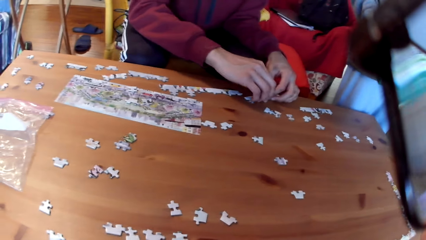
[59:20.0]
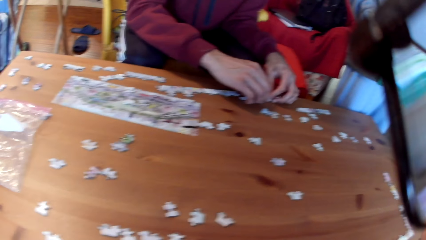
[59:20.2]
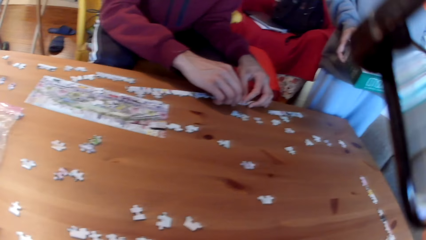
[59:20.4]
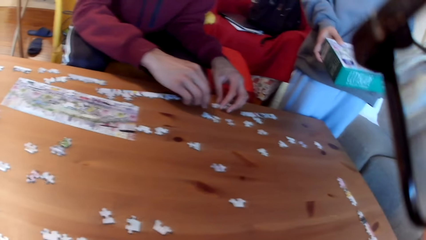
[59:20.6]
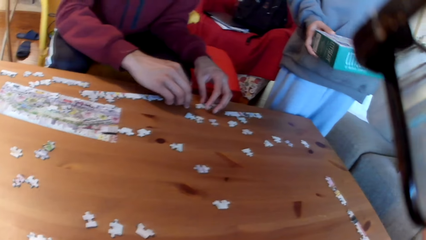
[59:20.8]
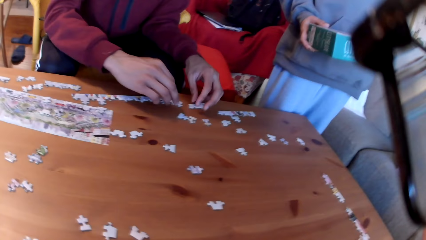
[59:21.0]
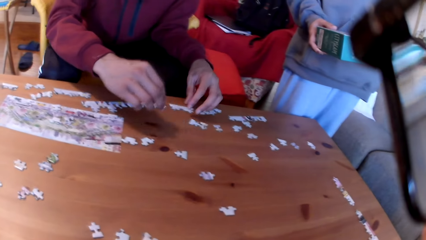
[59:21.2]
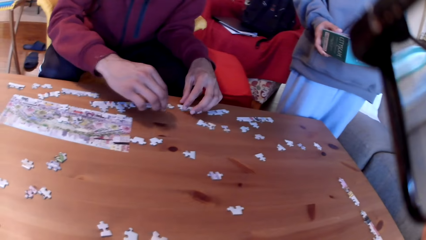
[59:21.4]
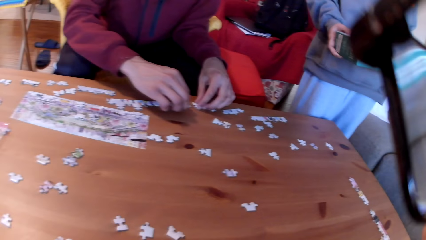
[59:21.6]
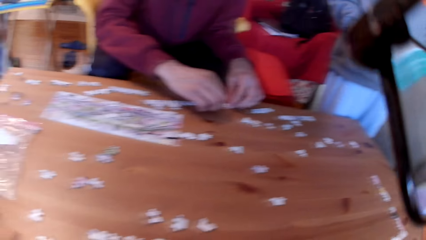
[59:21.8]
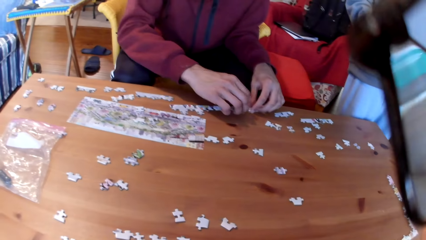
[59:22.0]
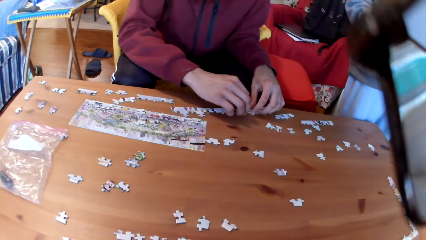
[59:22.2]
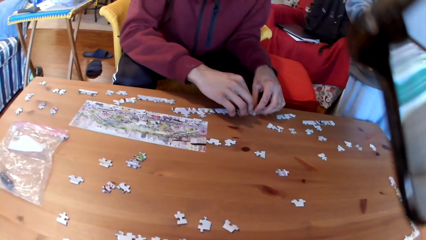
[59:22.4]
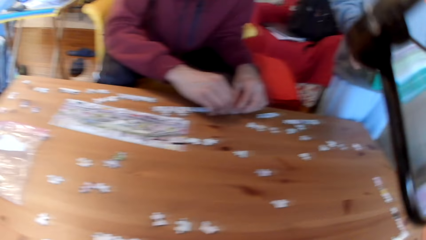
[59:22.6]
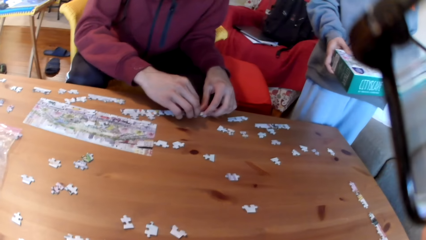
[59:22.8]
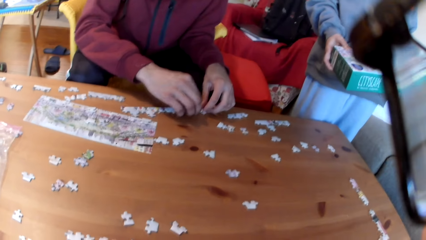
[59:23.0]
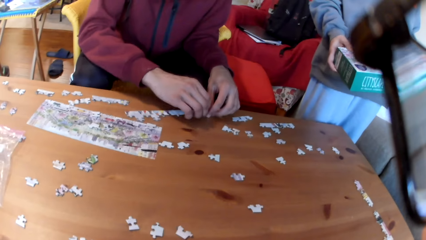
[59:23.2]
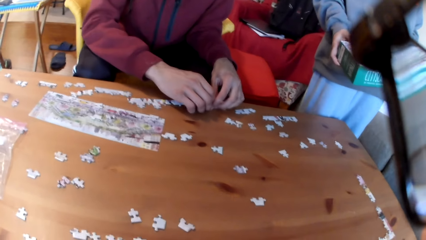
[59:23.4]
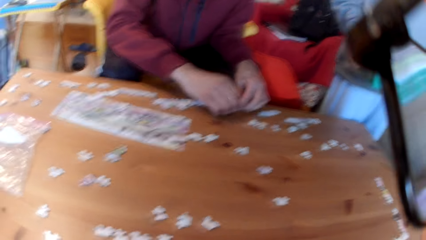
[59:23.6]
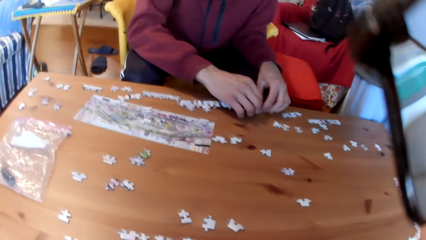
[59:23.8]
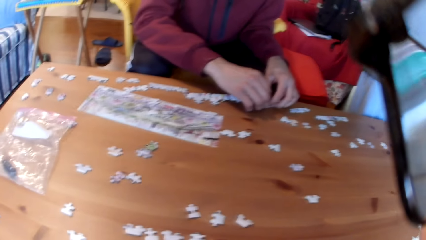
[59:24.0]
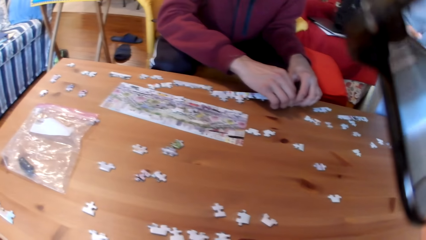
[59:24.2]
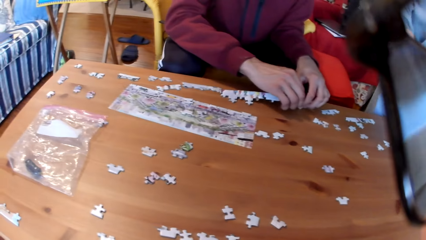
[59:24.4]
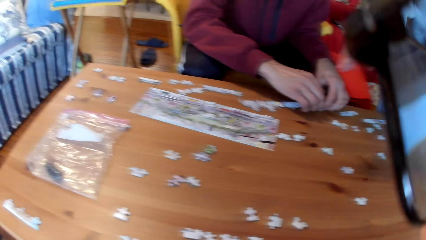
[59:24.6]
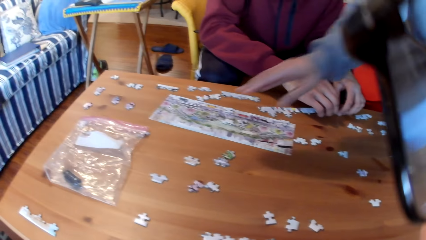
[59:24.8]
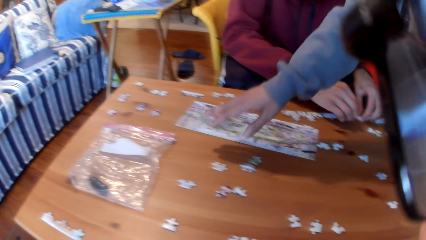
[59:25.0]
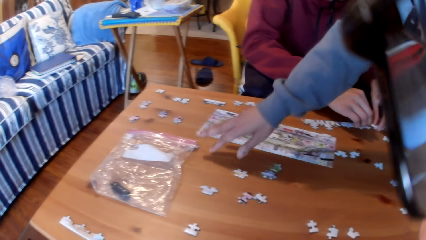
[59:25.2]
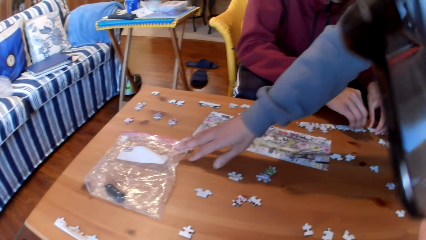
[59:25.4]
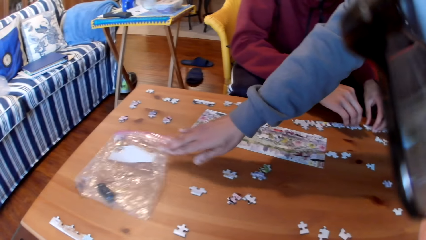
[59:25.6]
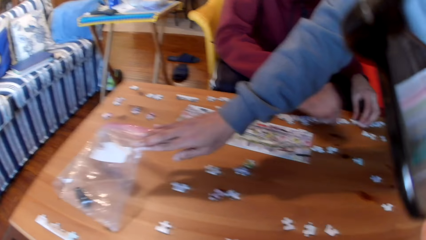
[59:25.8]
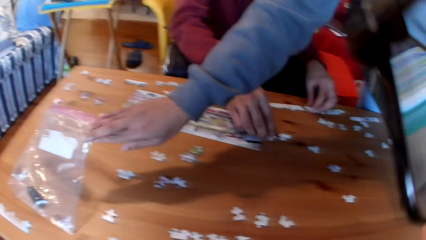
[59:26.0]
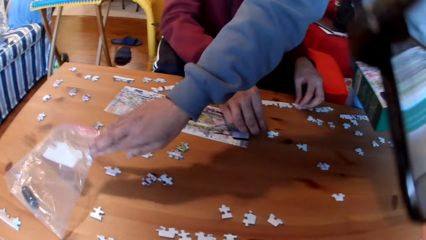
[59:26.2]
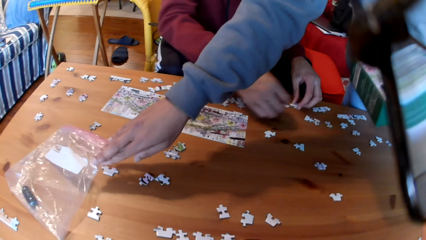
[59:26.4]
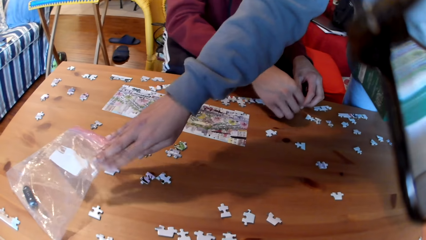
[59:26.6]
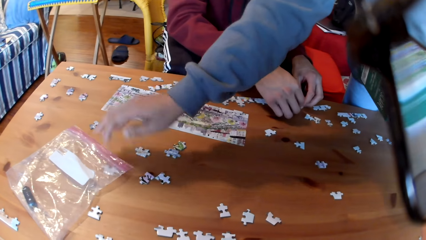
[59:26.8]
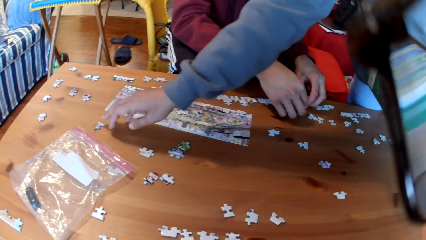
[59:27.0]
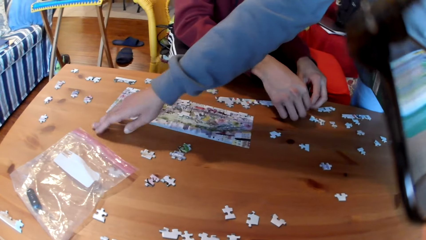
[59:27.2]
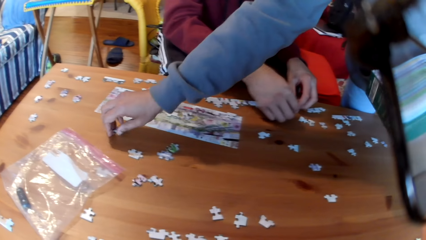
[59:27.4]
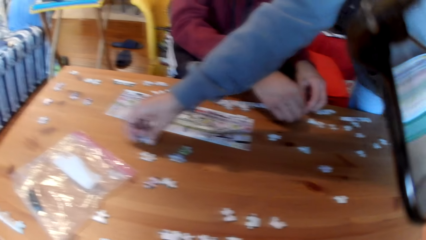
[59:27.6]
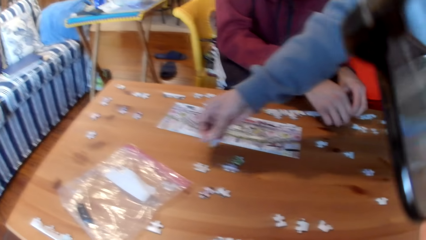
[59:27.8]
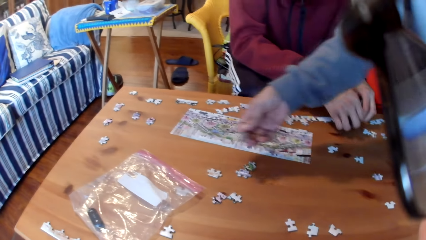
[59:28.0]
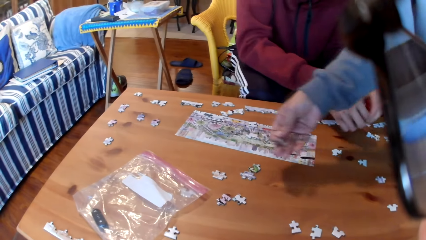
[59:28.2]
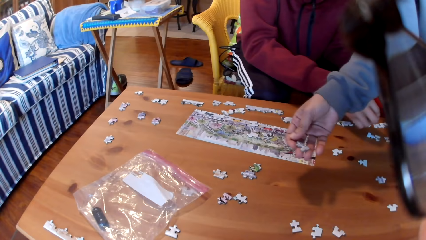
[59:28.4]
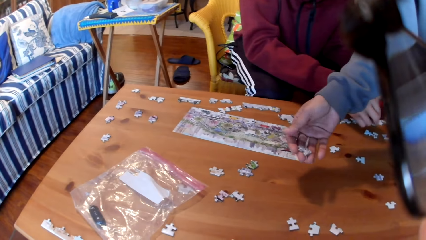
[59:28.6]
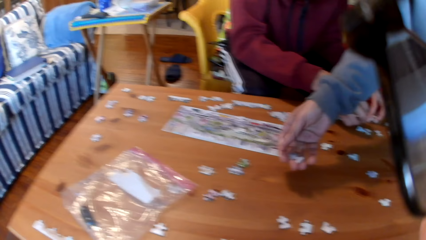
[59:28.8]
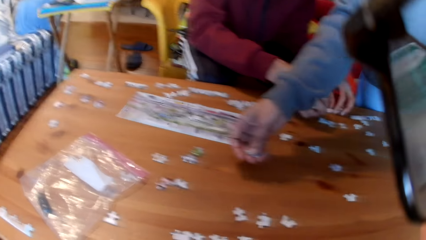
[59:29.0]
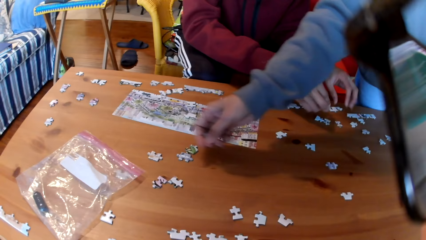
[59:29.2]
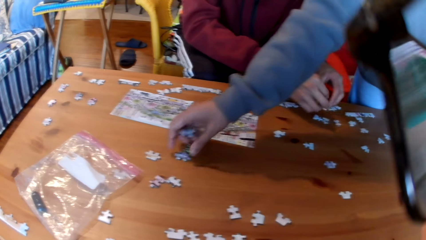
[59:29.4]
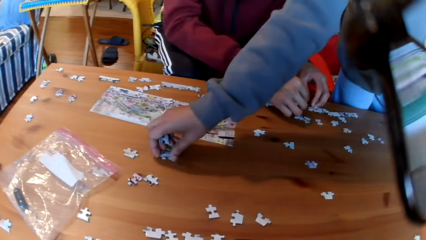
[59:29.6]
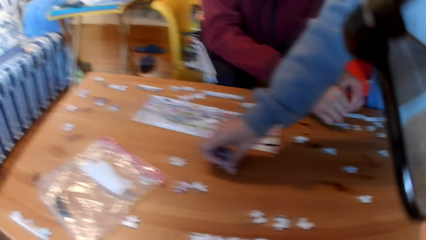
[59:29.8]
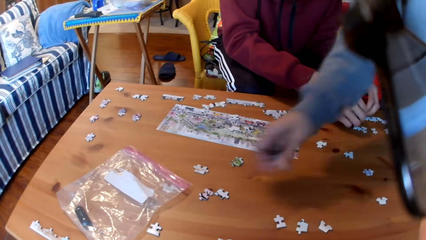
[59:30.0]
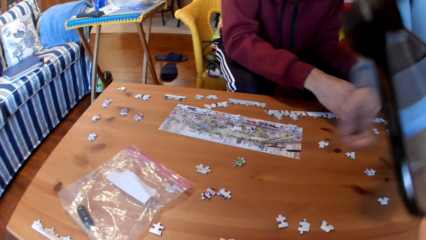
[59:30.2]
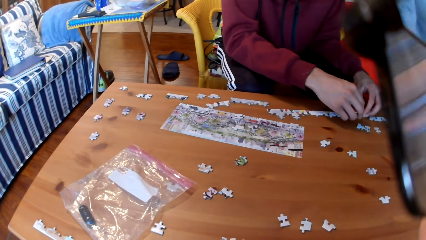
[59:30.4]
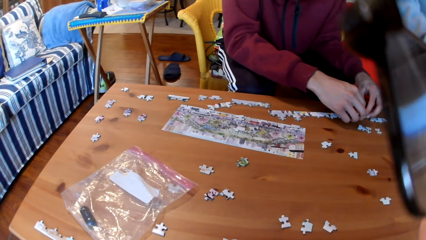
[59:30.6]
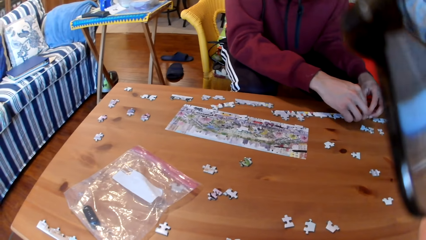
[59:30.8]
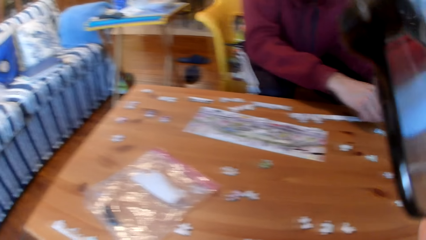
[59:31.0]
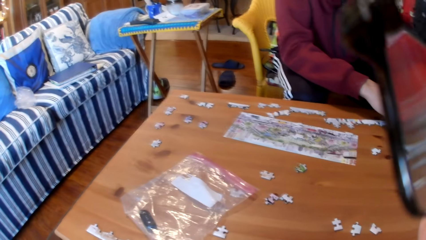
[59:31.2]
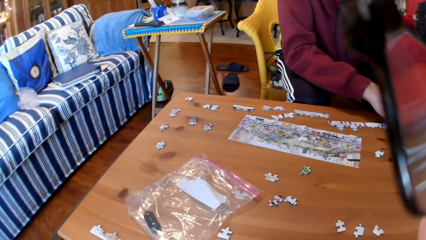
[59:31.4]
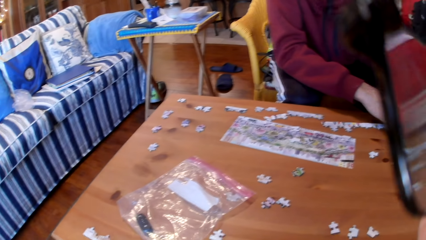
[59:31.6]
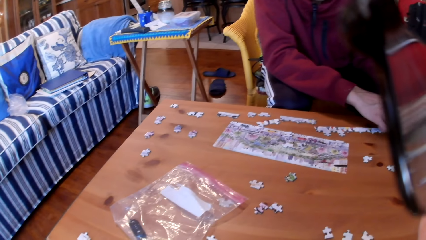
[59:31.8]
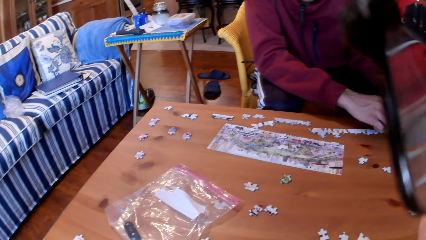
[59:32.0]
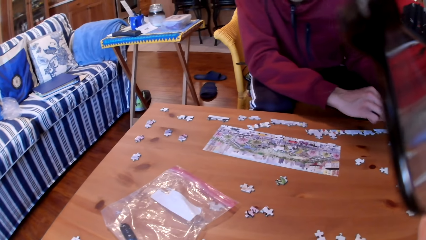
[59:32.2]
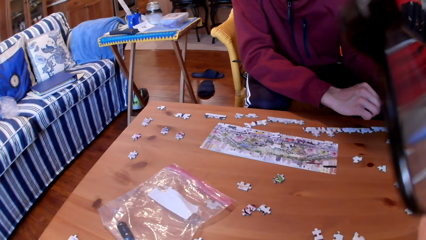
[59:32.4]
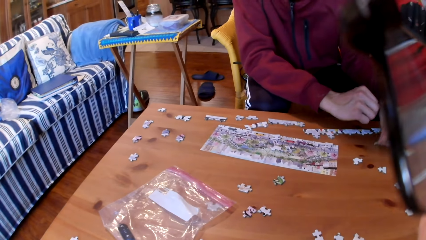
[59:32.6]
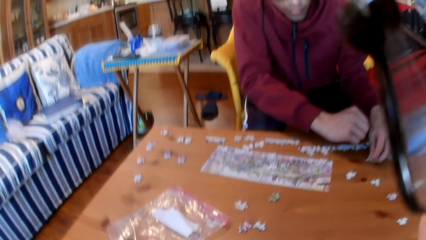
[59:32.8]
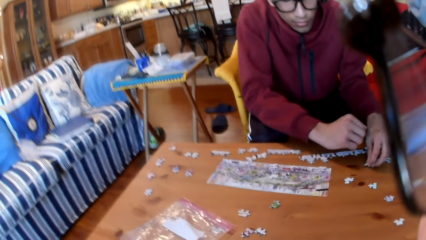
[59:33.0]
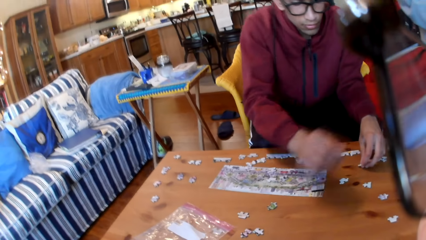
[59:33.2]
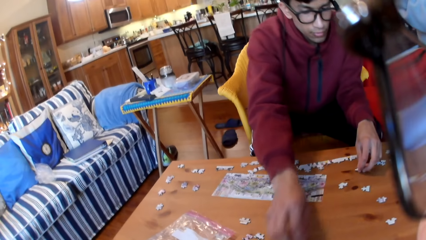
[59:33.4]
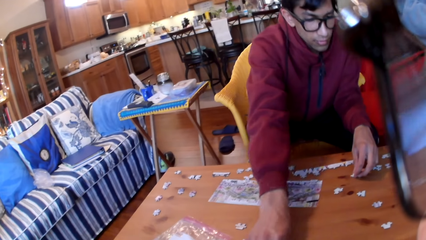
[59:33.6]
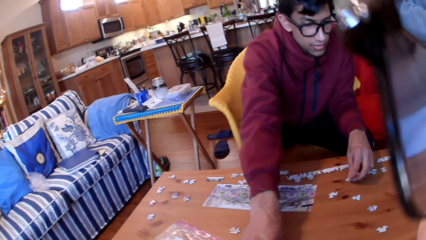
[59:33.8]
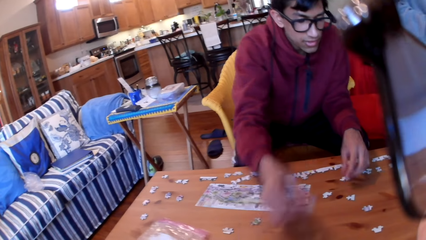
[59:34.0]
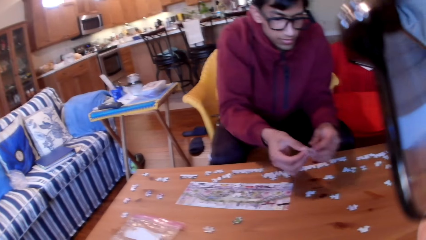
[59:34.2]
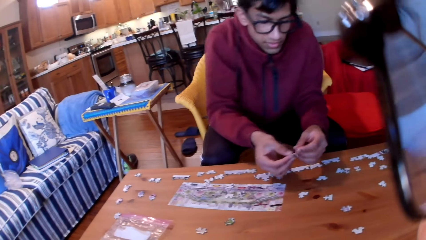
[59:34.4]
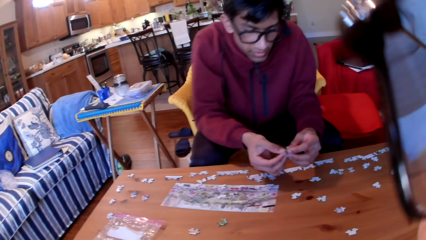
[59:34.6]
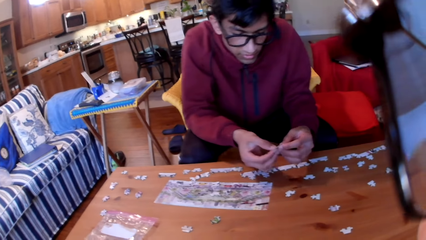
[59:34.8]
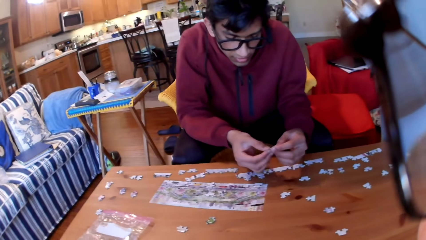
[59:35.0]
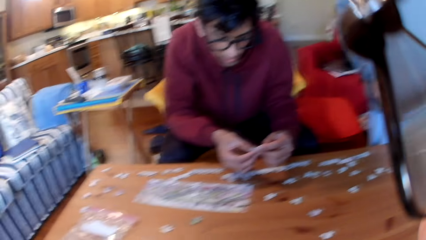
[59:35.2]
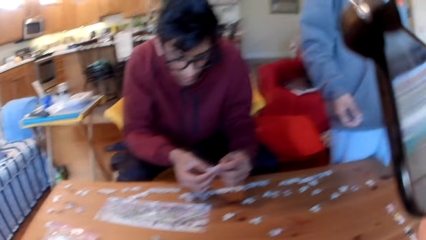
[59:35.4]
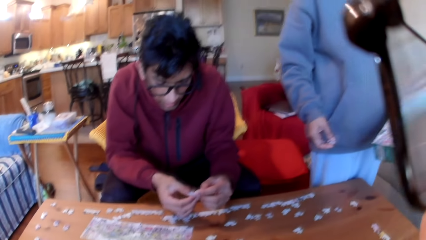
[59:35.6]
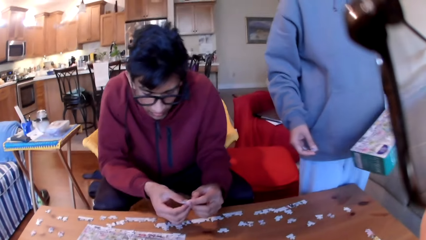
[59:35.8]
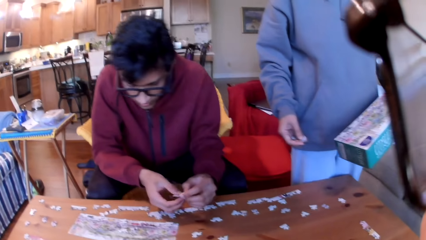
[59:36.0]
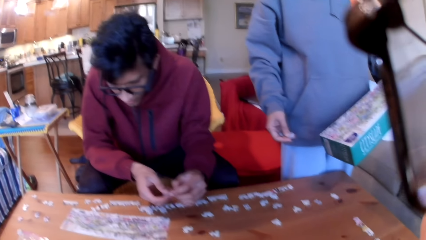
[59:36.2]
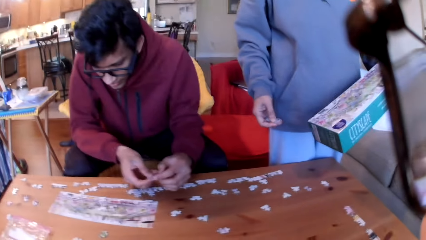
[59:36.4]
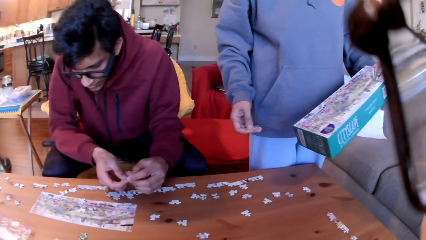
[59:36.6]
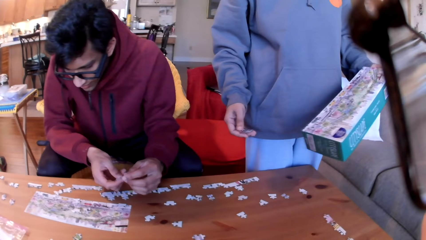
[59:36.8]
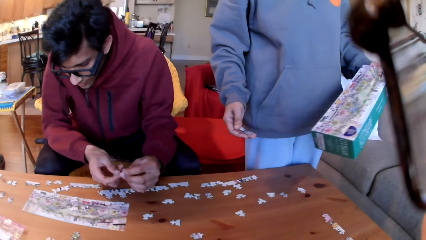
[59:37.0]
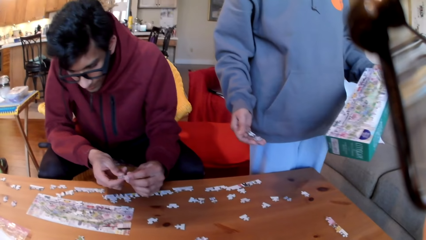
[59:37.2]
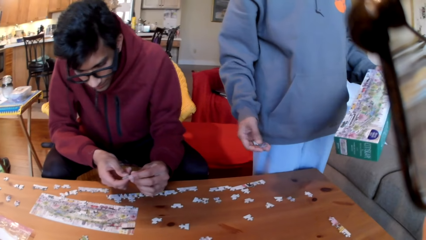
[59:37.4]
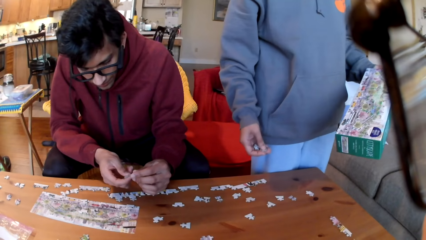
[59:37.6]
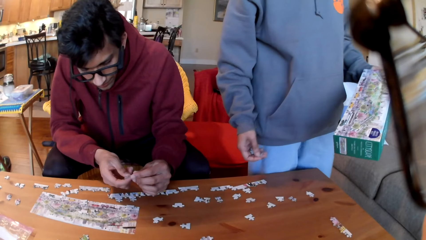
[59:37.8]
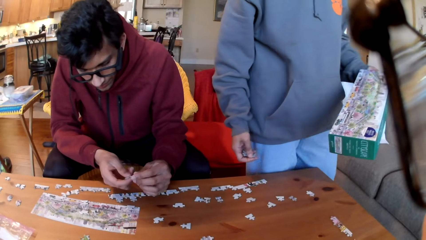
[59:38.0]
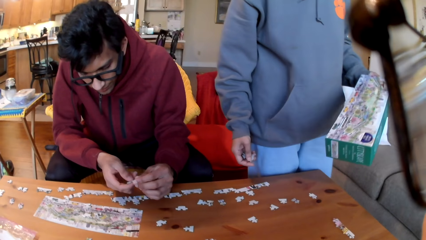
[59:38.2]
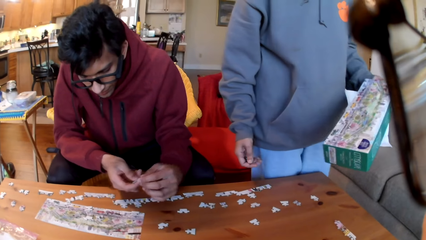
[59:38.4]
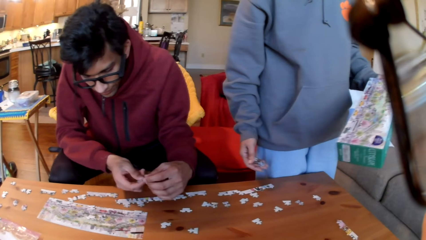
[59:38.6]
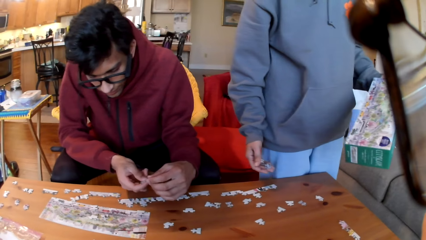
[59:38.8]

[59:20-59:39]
A woman holds a box. The camera wearer converses with the colleagues. The woman moves a sachet. A man touches a polythene paper and takes a puzzle. The woman takes the sachet and looks at the sachet. The woman takes a puzzle. The camera wearer looks at the table. The man takes a puzzle and looks at the puzzle. The woman looks at a puzzle.
